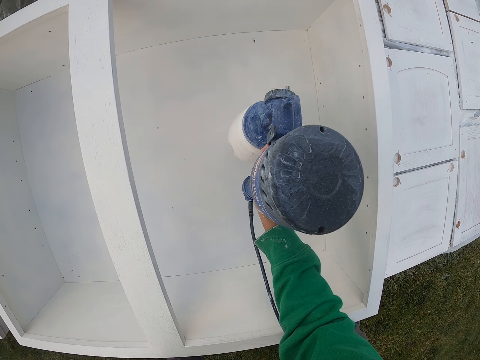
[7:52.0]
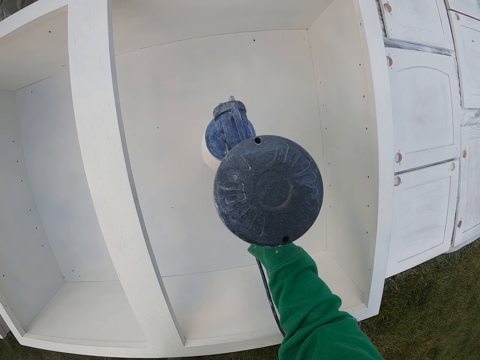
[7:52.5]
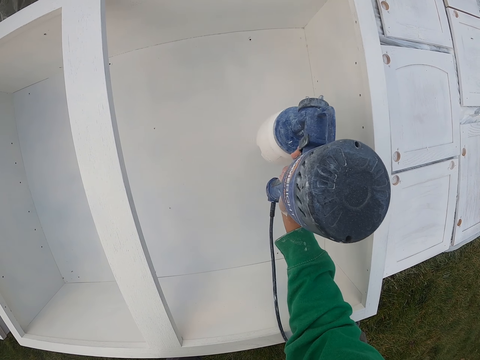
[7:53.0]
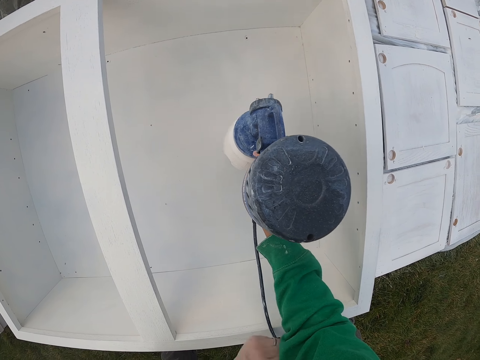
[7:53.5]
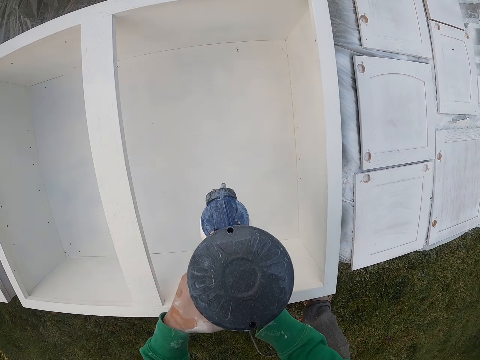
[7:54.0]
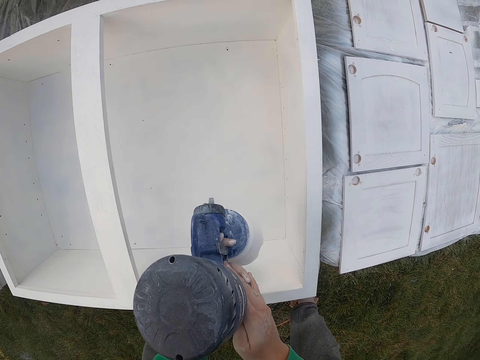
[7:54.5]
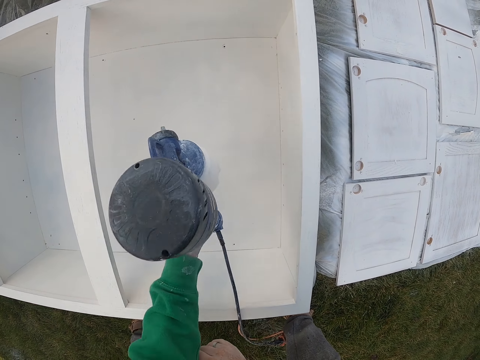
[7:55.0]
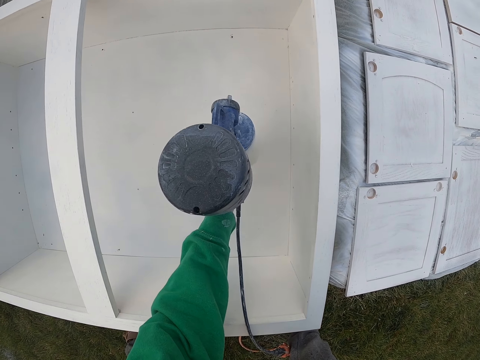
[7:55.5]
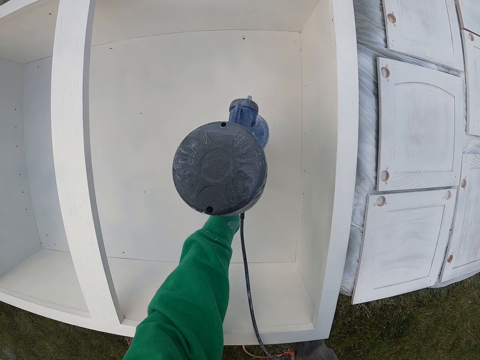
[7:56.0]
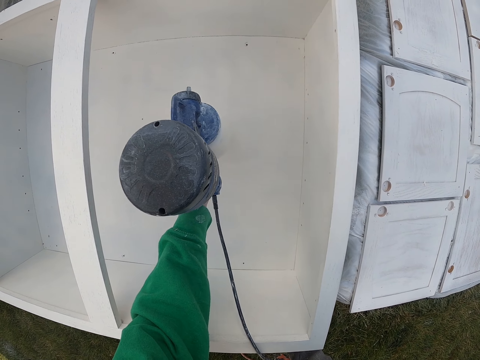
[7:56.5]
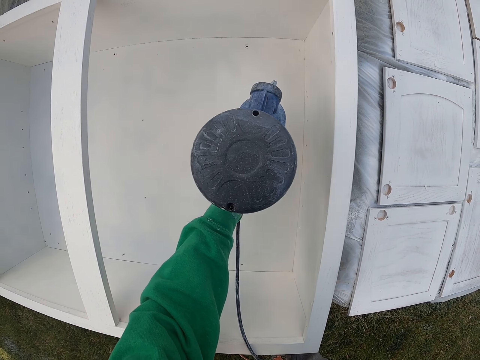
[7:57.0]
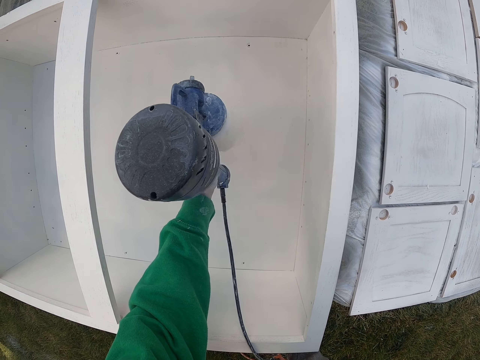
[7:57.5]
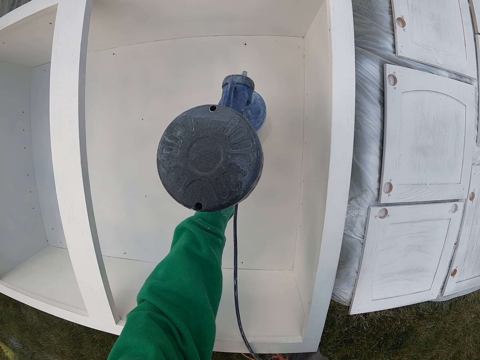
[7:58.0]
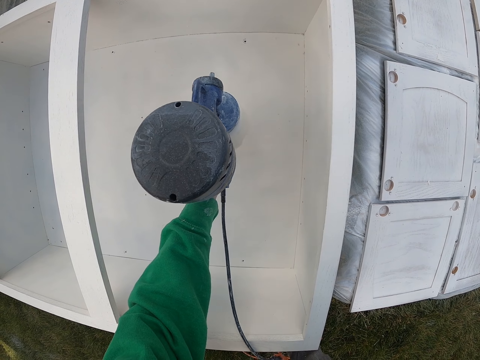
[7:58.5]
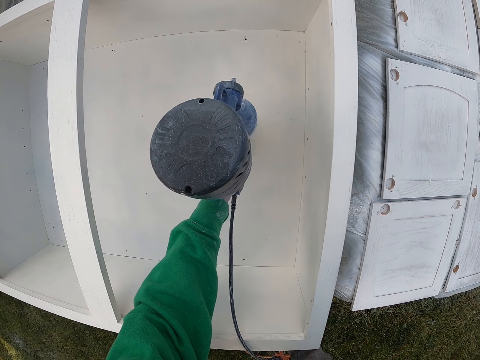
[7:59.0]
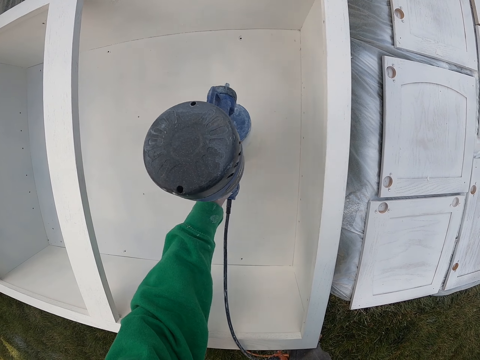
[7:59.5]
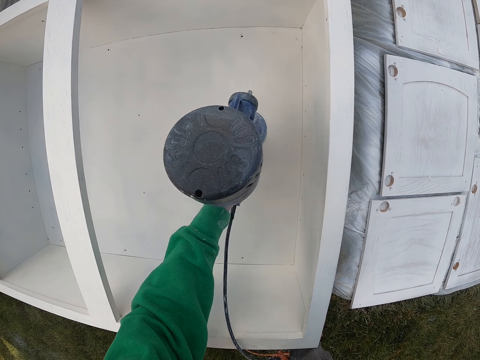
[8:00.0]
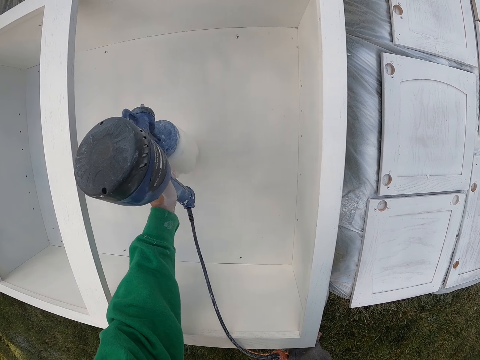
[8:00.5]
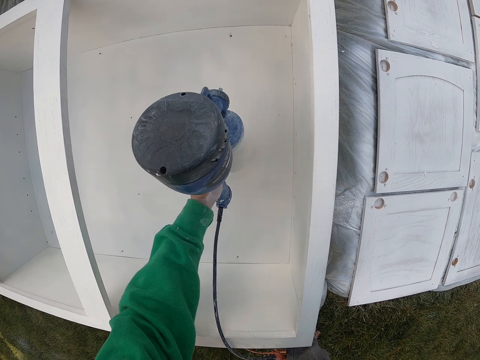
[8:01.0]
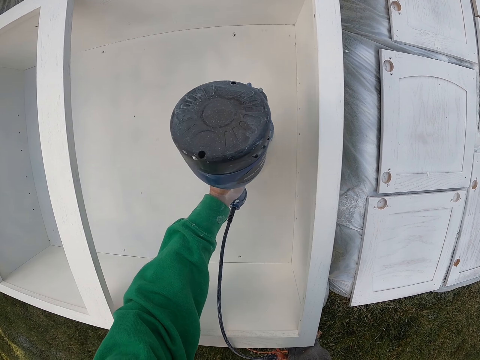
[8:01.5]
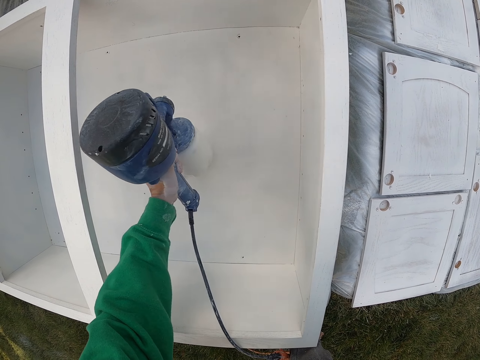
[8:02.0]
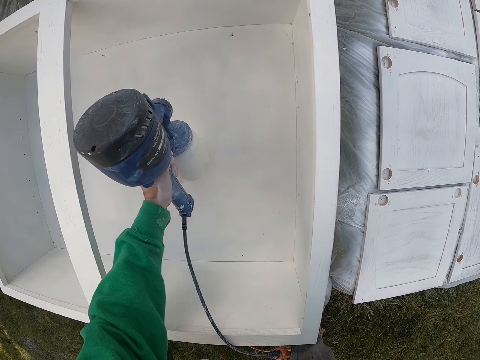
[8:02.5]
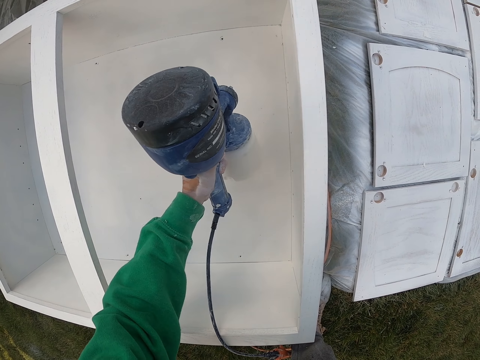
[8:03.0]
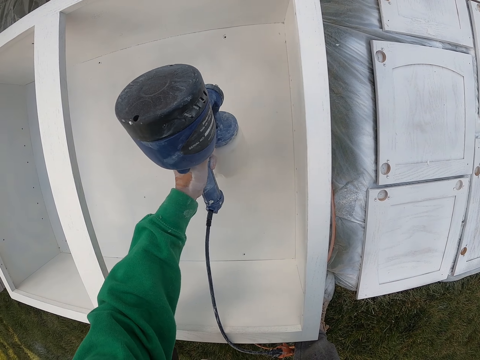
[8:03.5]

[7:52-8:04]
The camera wearer takes the sprayer gun with the right hand. They spray the wooden box with the left hand.

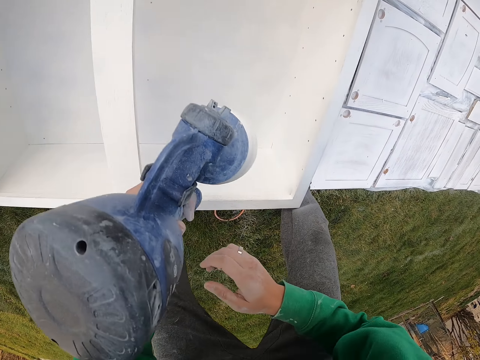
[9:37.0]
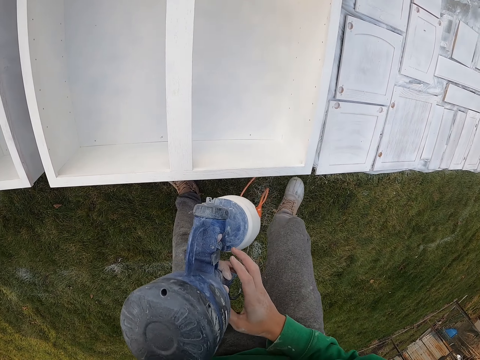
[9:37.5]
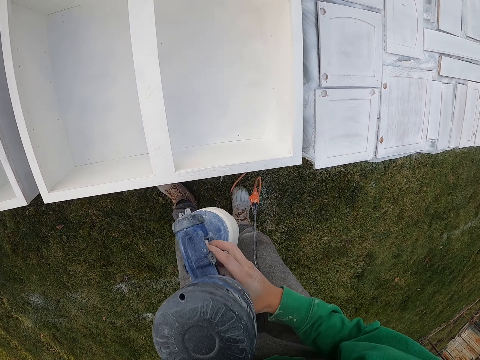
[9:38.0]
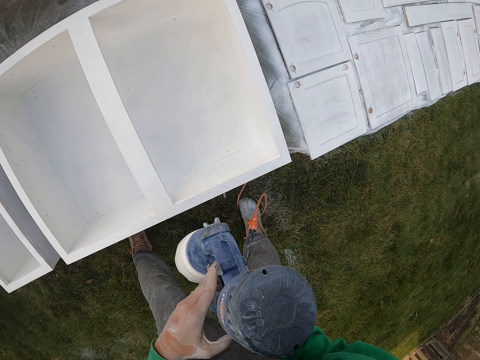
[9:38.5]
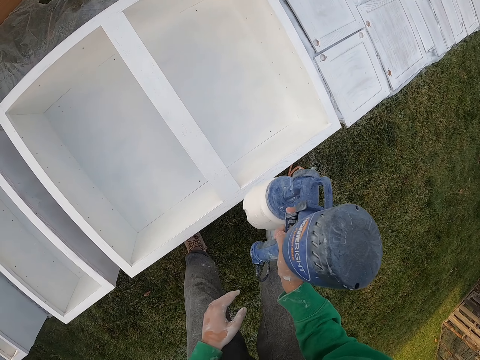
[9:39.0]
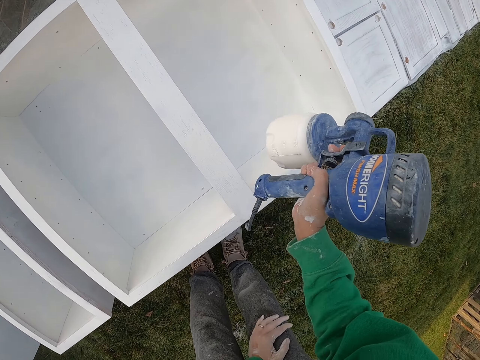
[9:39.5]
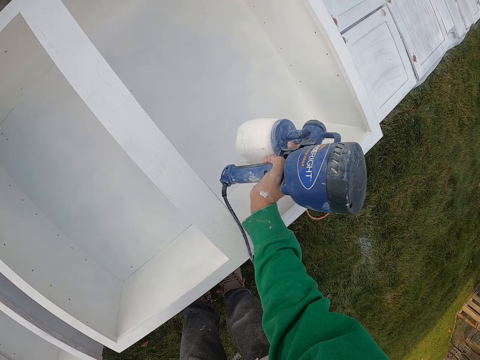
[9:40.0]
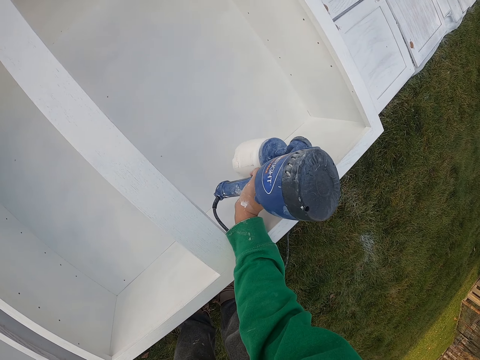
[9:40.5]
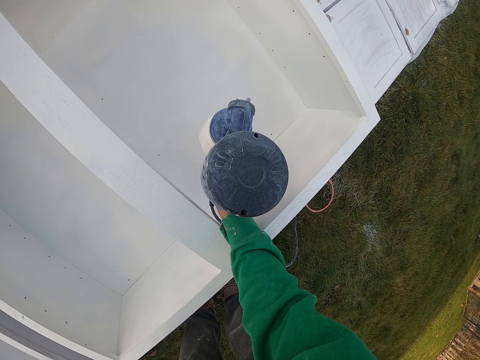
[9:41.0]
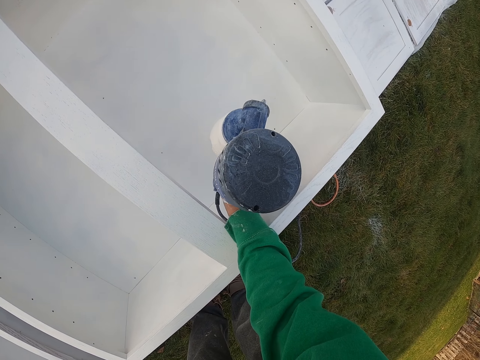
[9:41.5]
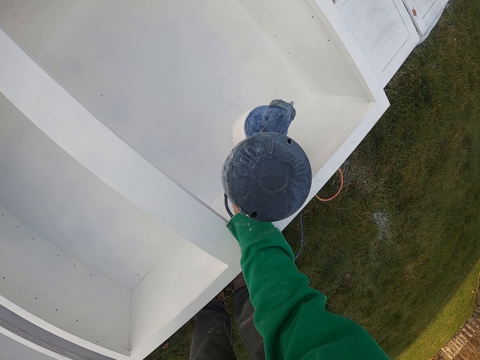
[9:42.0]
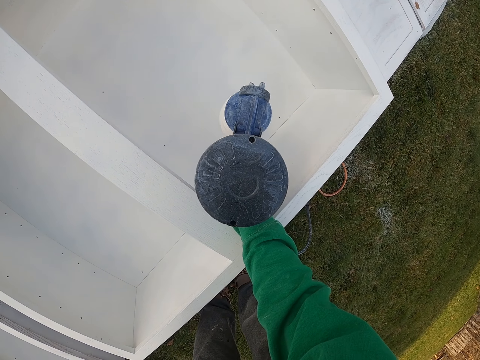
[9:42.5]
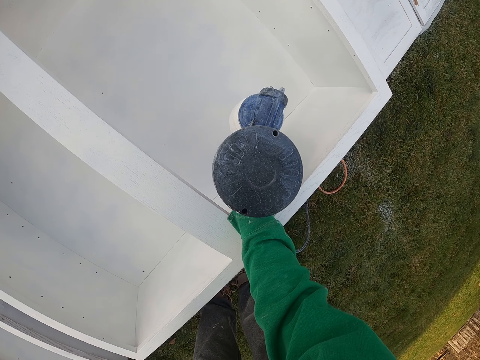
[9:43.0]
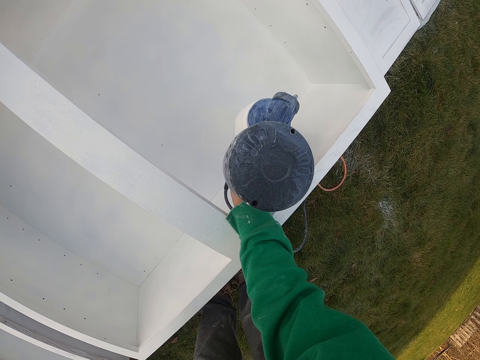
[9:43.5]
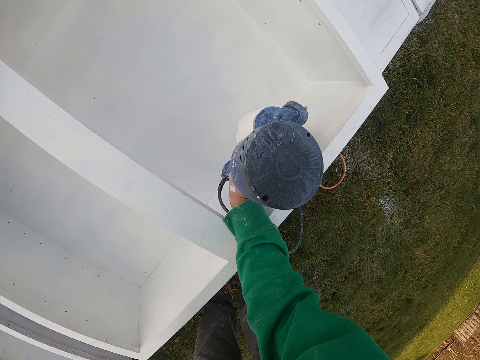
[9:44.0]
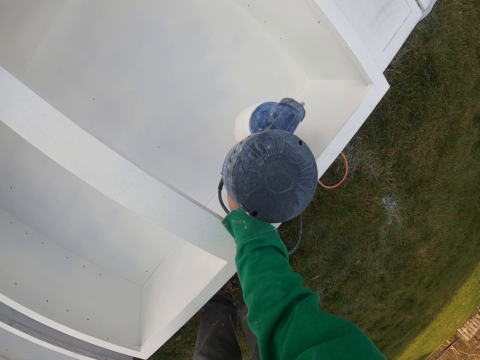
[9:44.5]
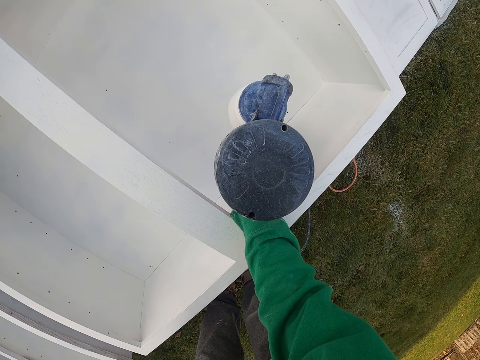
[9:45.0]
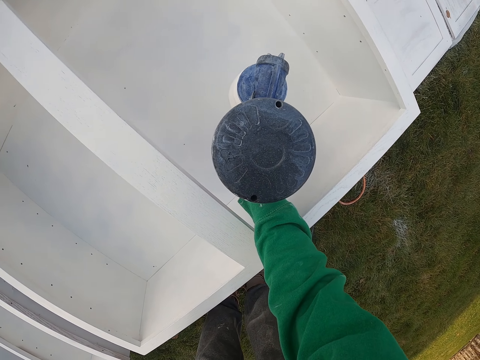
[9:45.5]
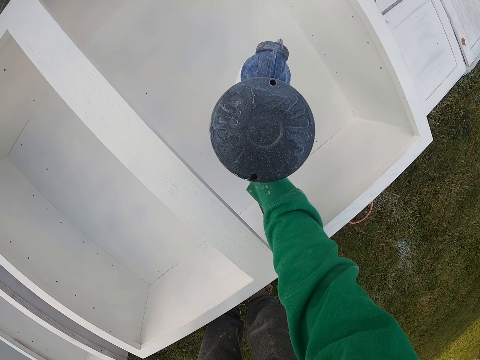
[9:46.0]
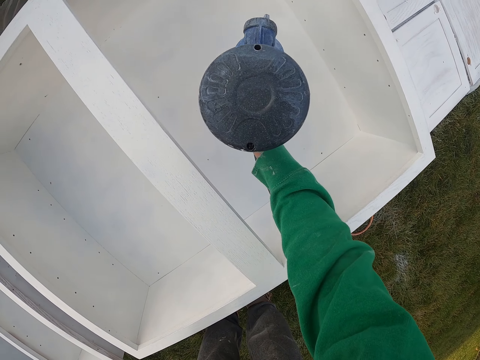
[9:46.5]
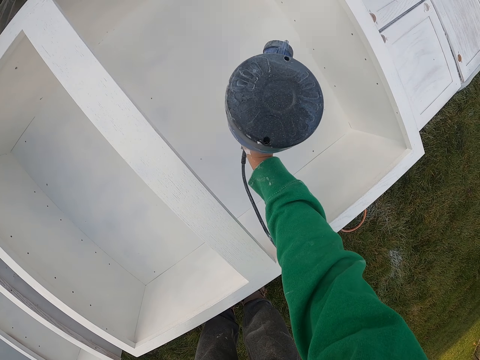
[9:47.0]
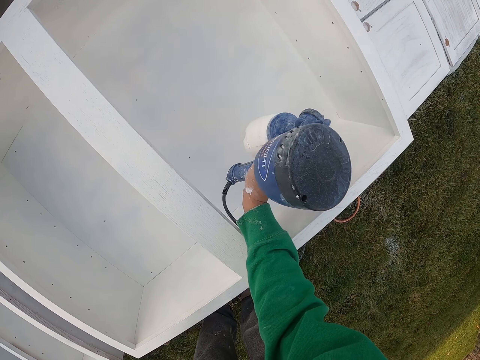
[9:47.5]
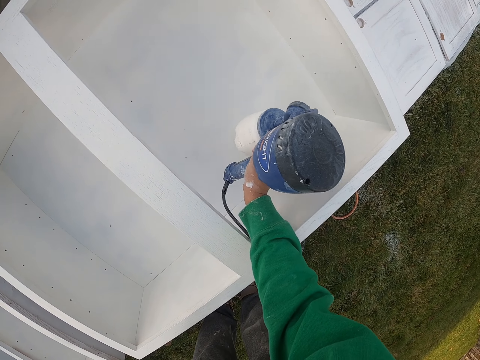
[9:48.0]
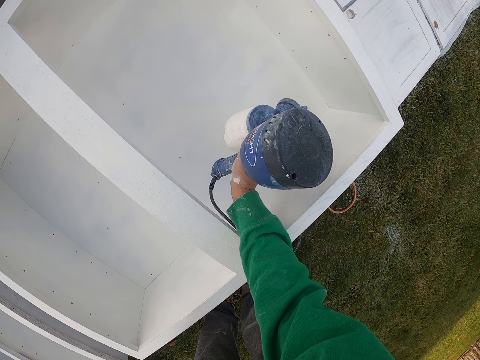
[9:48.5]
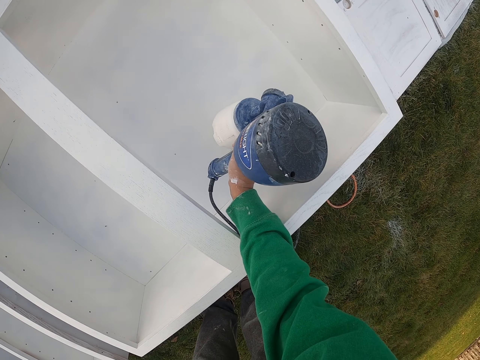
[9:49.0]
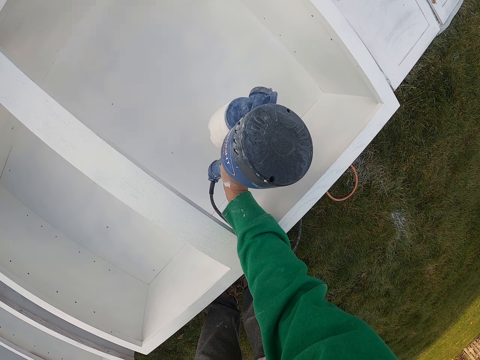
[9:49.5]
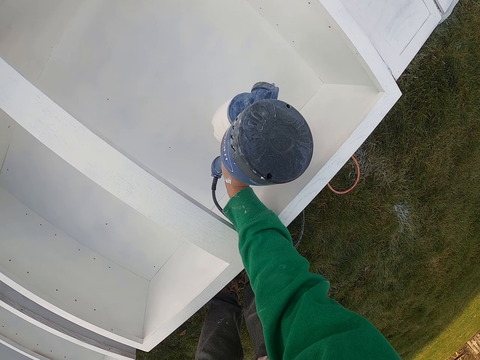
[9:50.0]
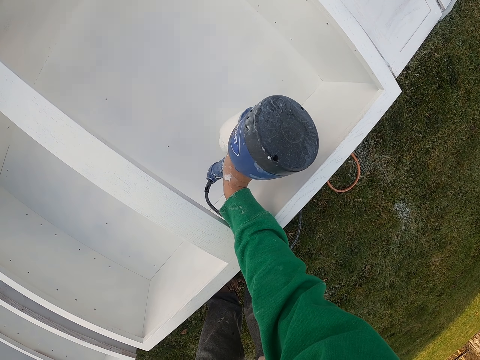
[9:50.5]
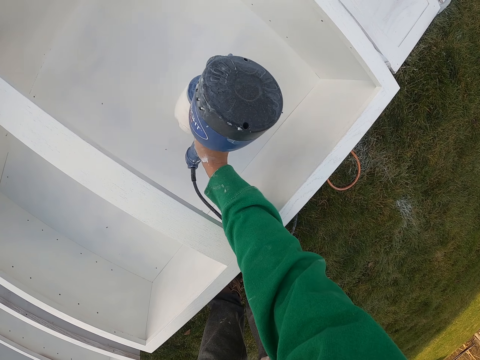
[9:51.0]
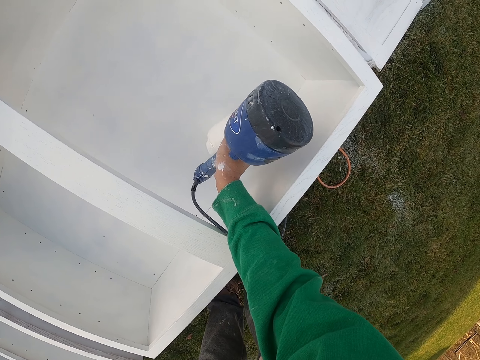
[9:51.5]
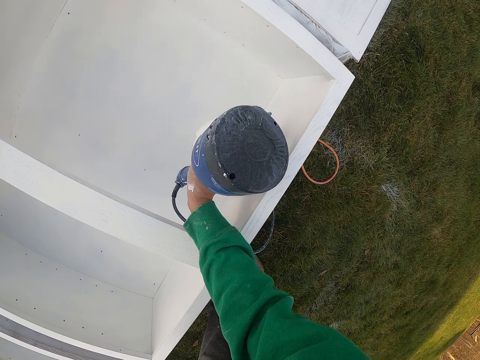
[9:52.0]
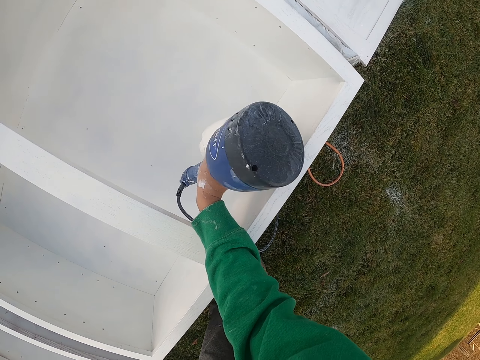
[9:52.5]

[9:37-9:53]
The camera wearer takes the sprayer gun with the right hand. They stare at the furniture. They spray paint on the wooden box with the right hand.
